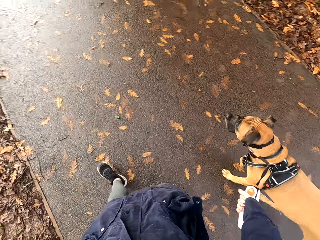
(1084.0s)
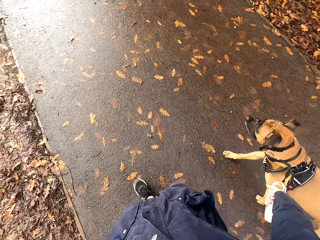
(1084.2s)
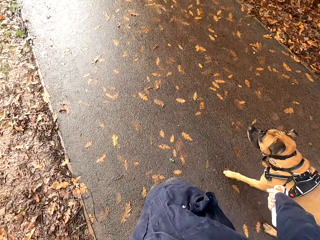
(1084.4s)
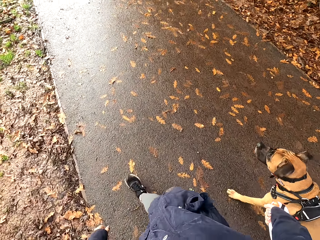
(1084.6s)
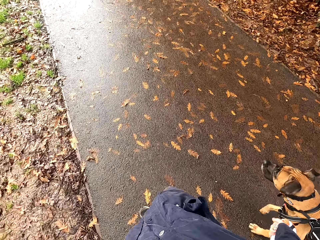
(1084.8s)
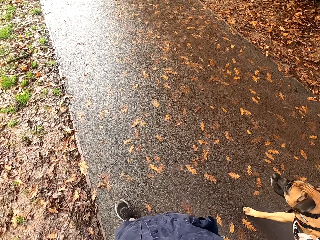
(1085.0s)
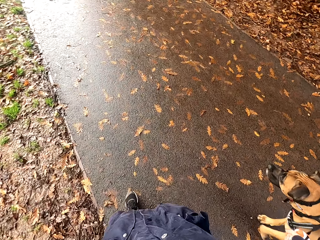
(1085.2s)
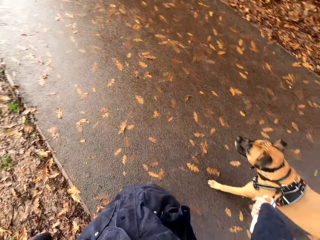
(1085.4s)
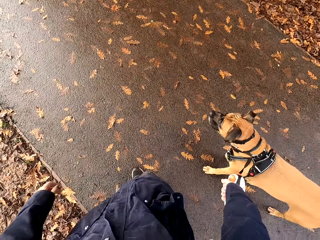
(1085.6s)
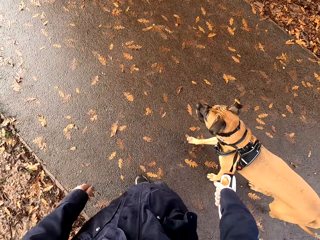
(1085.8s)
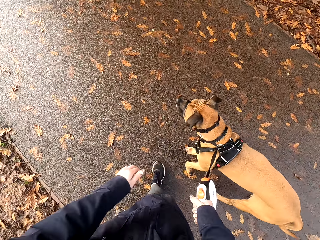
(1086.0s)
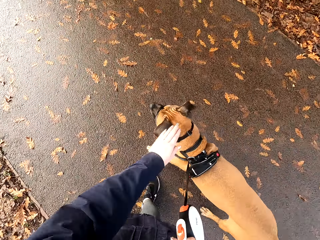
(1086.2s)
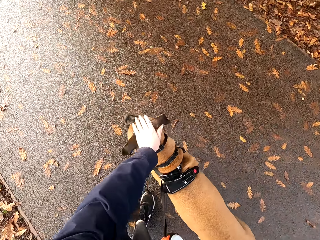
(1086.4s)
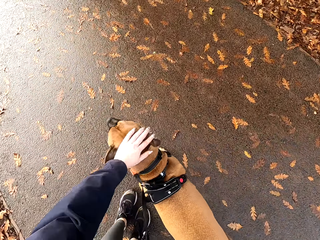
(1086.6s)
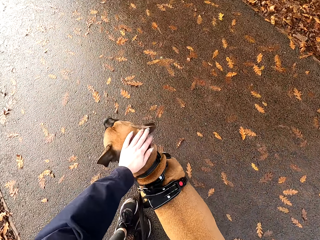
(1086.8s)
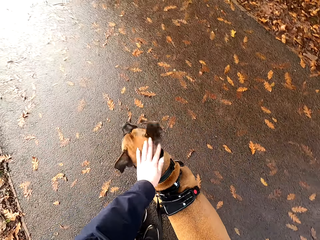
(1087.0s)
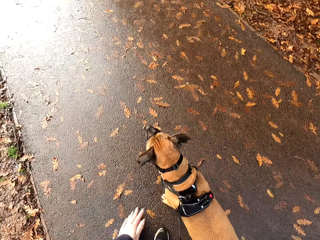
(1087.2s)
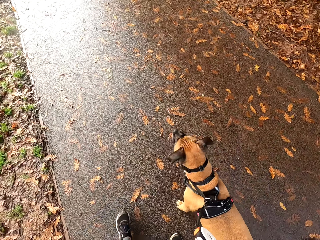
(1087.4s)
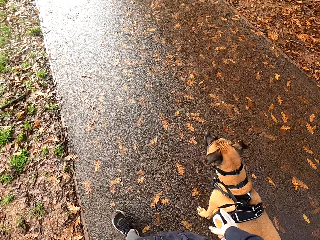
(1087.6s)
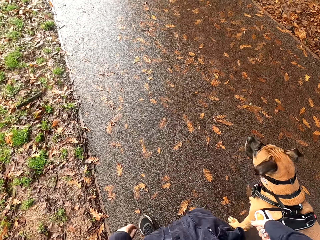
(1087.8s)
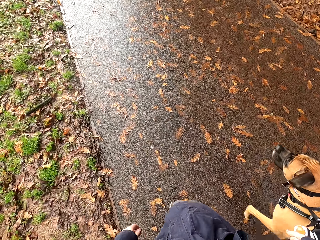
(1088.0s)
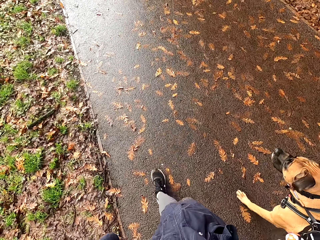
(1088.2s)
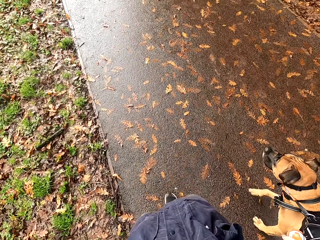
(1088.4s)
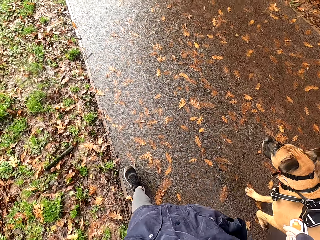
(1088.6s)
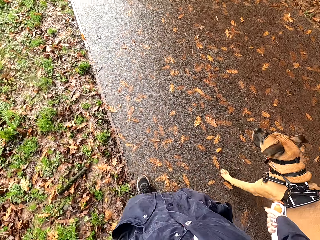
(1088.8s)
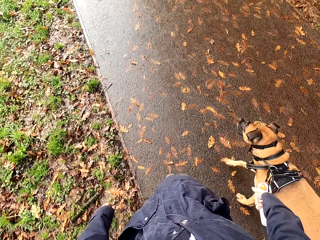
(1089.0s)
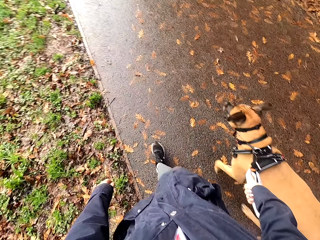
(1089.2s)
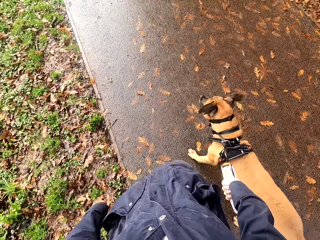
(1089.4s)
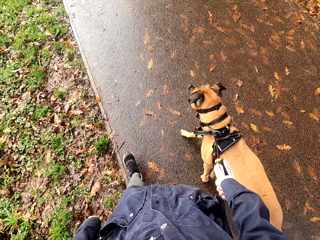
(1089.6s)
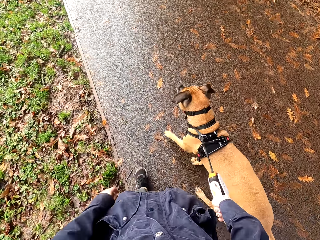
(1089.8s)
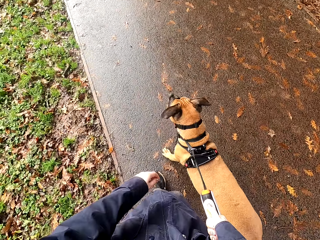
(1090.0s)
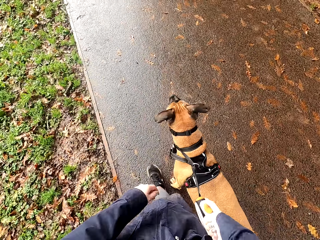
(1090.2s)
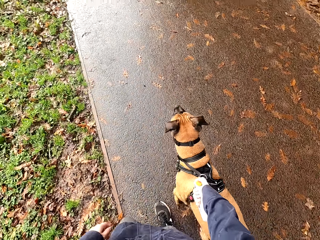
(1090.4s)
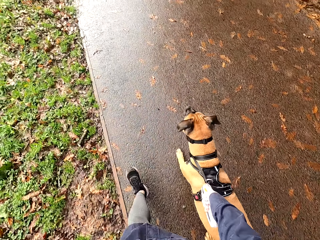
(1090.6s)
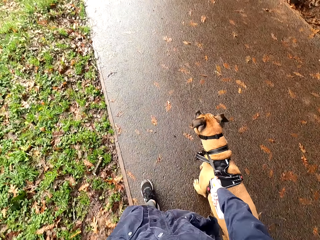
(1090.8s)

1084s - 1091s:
The camera wearer walks on the road. She pats the dog's head with her left hand. She holds the dog. She walks on the road. She extends the belt of the retractable dog lead in her right hand. She retracts the belt of the retractable dog lead in her right hand.

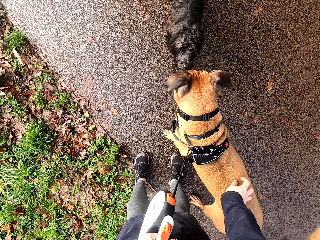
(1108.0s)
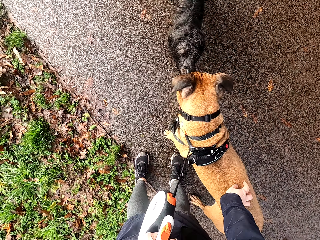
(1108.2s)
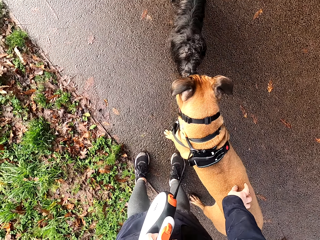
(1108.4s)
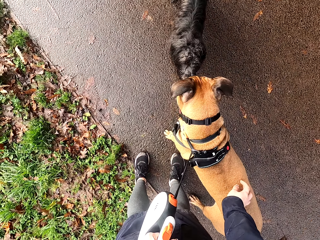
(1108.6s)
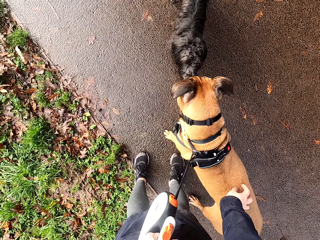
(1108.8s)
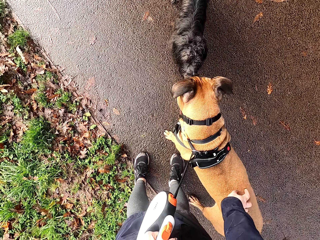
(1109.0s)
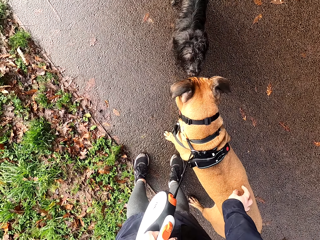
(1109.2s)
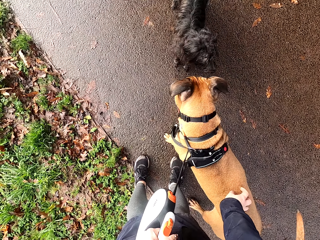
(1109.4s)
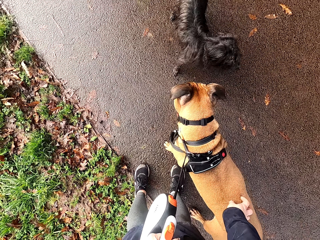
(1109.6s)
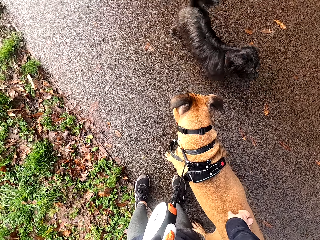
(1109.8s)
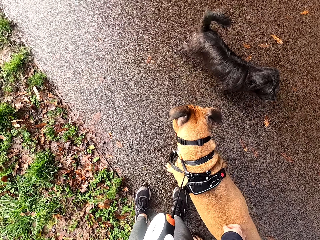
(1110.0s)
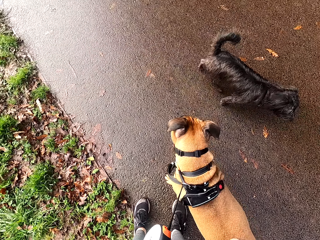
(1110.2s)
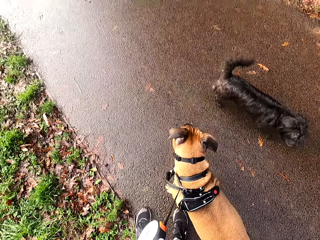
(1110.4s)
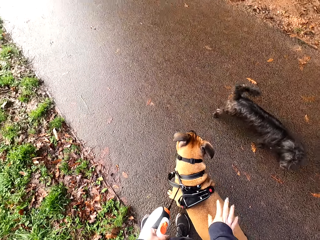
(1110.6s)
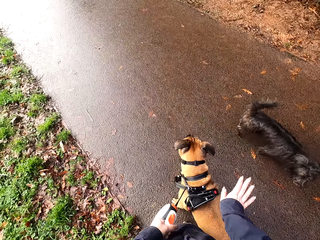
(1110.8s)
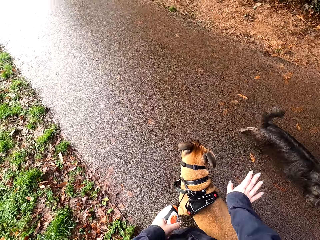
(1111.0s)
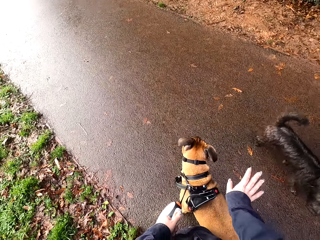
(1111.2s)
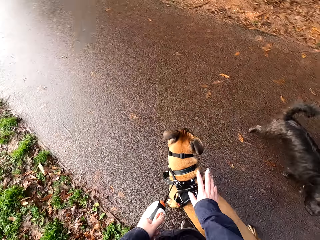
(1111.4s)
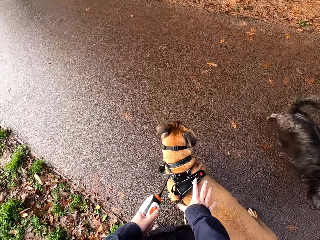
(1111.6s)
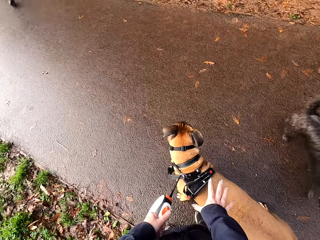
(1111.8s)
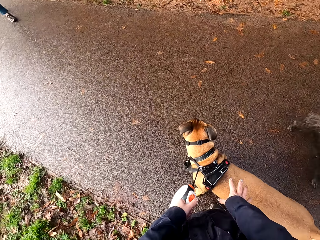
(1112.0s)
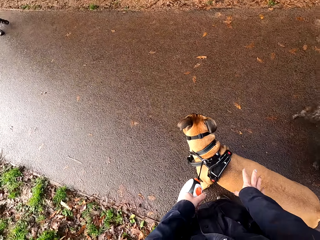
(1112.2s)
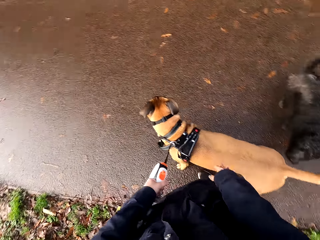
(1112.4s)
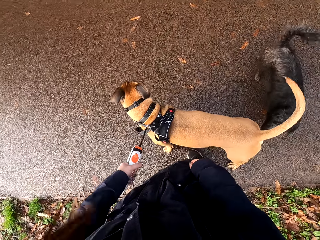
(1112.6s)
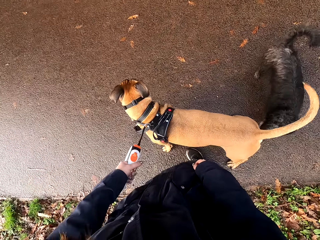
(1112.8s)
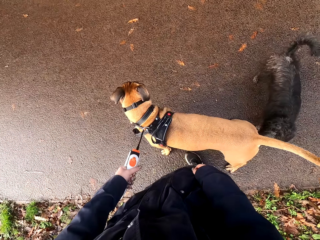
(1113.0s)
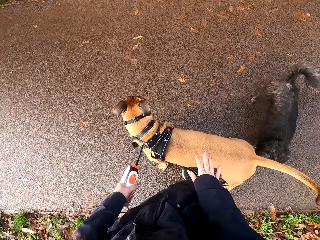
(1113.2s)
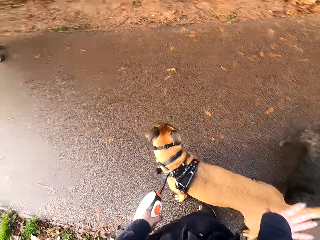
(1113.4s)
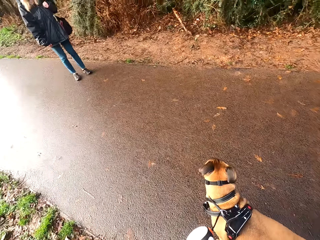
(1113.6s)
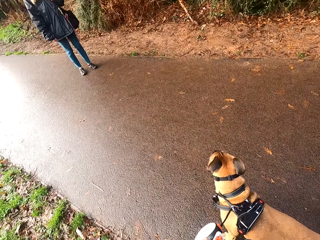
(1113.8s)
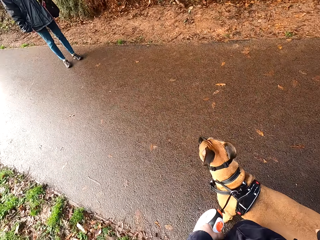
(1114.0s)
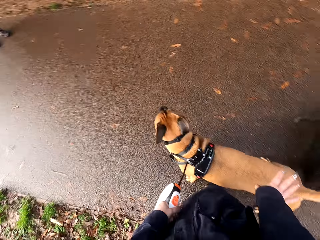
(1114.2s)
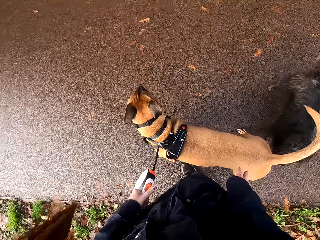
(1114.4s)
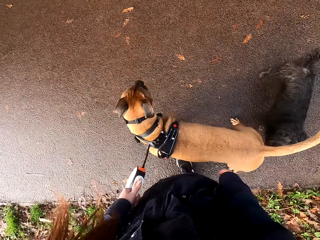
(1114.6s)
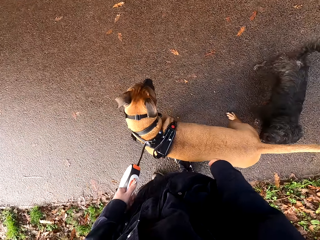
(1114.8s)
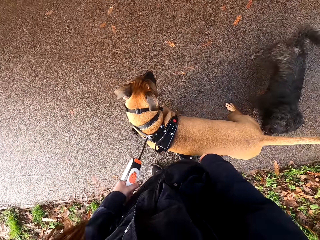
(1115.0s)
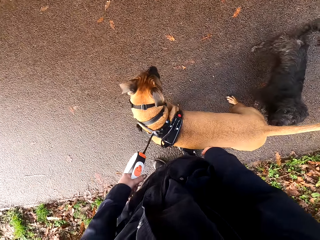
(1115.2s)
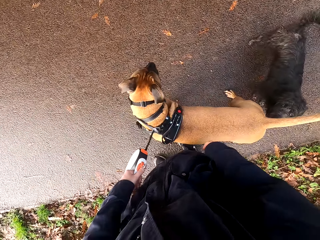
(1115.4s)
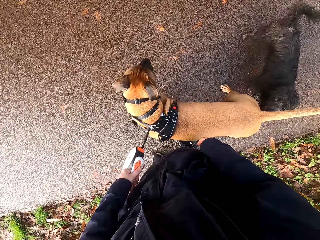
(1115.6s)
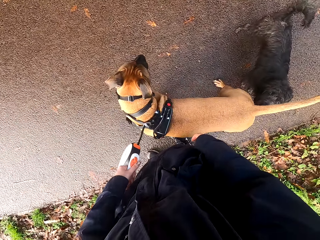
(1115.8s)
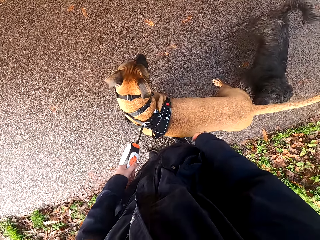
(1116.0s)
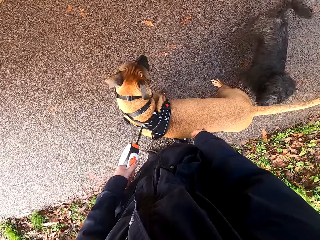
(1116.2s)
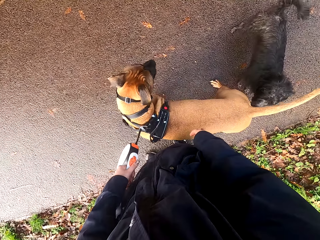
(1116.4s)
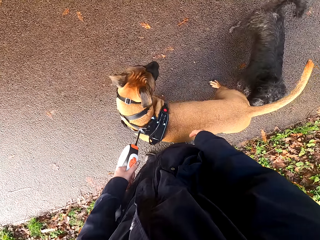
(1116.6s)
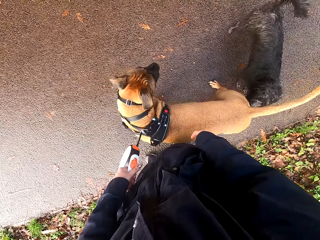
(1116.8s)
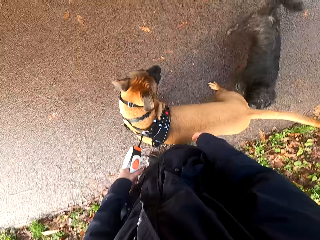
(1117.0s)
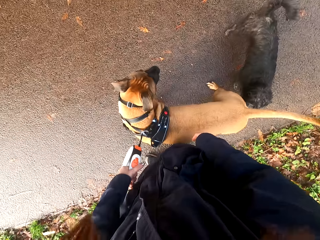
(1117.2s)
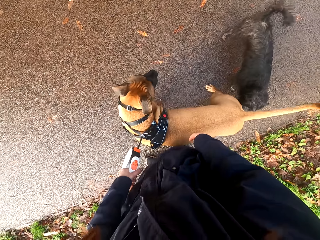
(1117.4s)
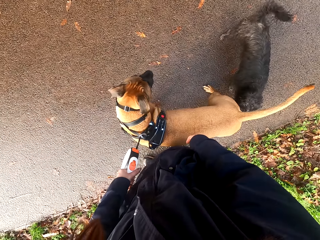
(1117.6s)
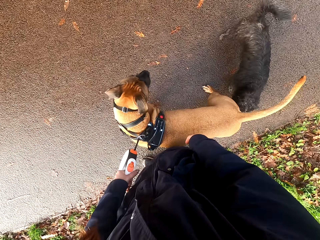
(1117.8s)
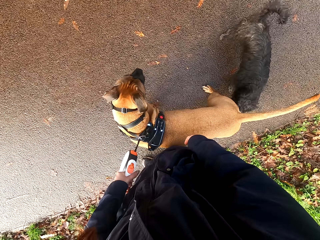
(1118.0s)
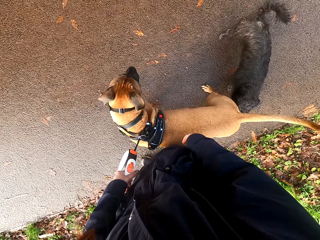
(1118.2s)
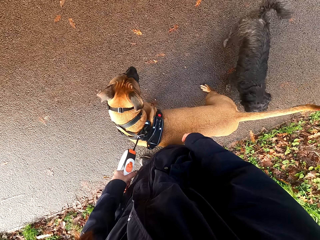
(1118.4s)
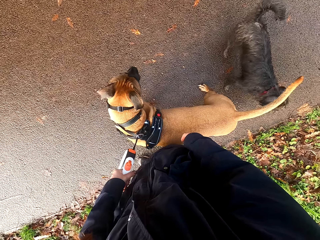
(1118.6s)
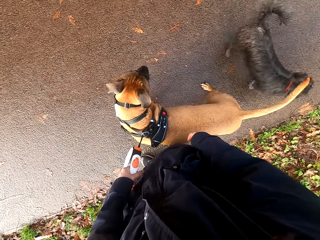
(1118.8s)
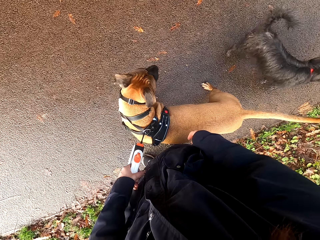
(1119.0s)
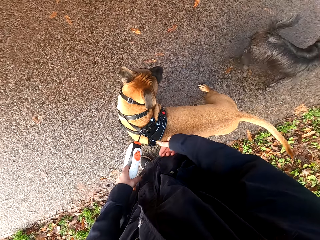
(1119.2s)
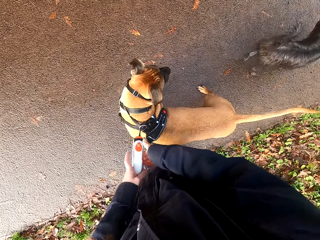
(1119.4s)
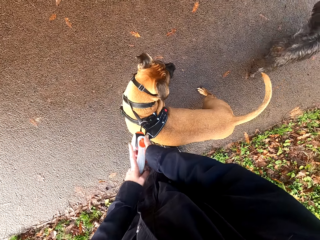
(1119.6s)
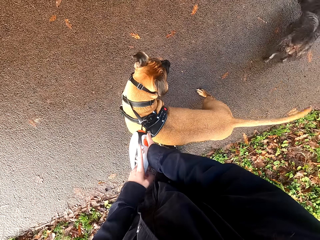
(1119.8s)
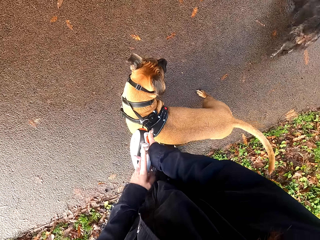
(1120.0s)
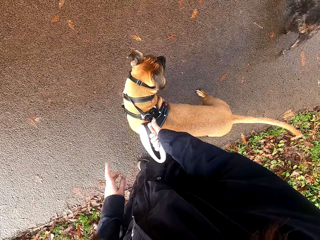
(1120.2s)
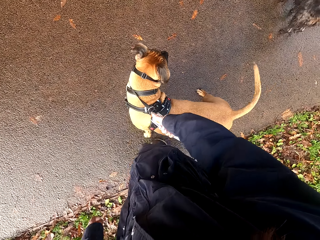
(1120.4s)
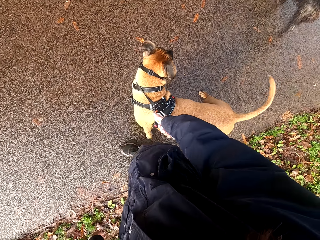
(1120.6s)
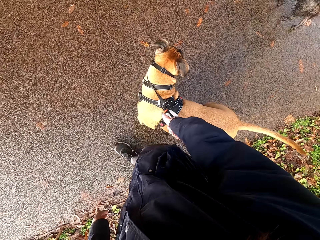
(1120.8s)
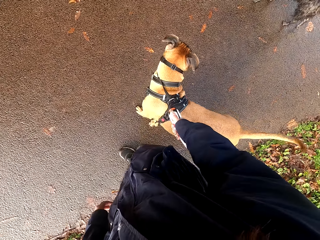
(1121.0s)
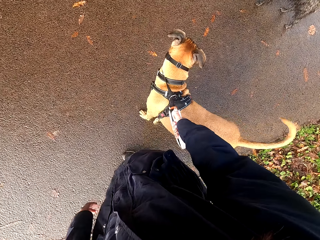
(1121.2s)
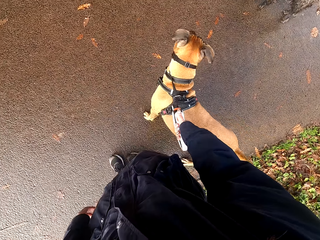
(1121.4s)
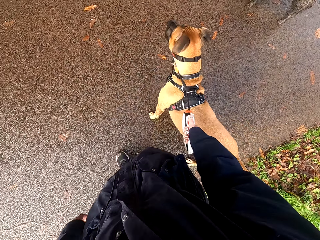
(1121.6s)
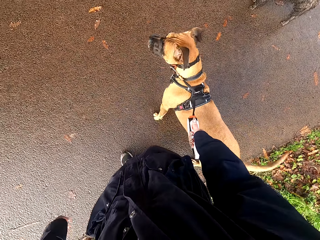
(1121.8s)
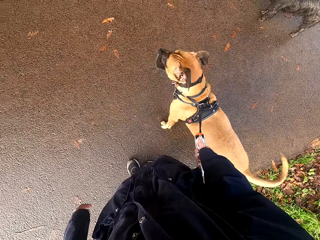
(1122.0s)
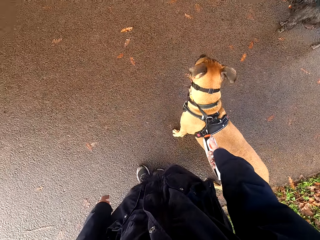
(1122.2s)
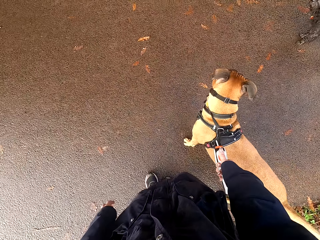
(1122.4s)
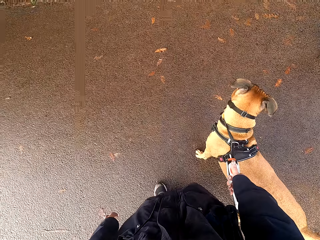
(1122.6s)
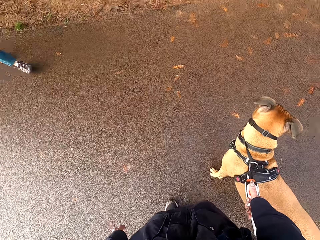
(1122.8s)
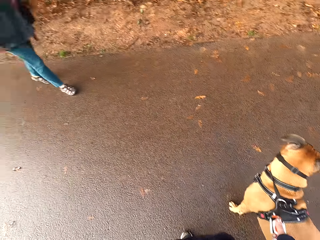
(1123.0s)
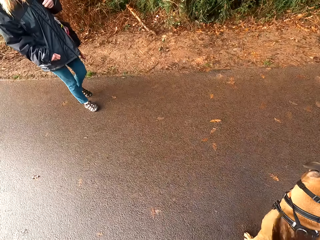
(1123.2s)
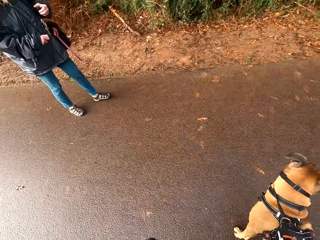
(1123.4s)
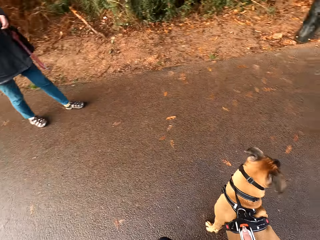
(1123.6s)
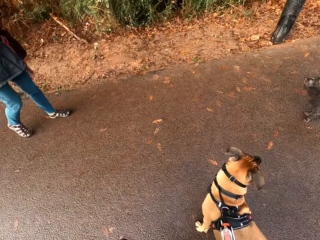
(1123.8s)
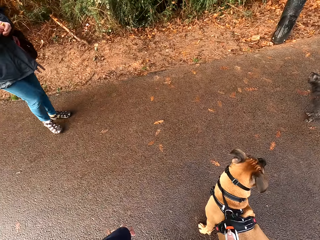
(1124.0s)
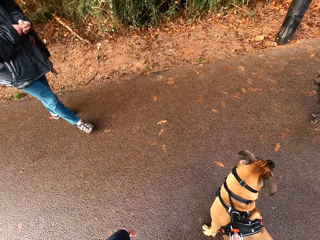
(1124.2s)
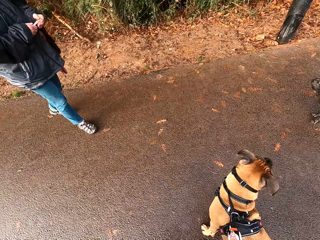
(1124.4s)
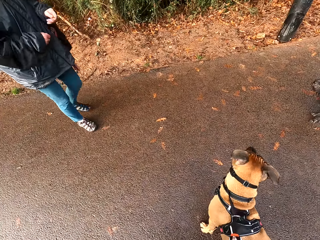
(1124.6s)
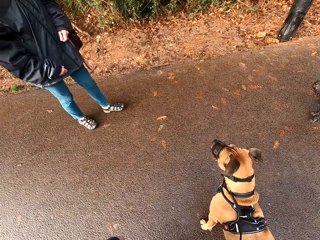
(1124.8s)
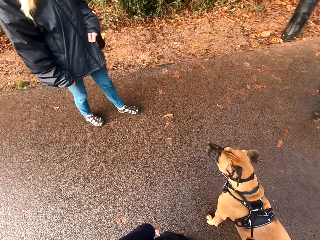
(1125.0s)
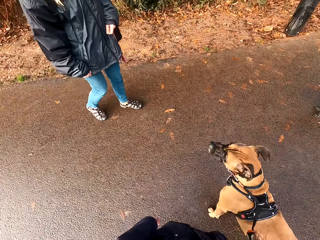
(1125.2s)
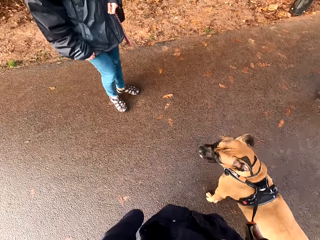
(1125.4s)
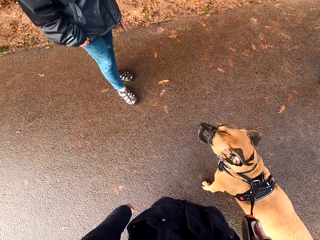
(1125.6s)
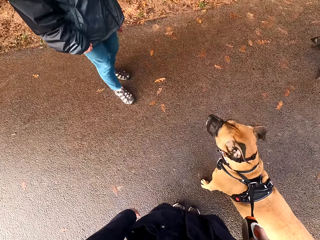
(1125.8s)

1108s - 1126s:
The camera wearer talks with a woman. They look around. The woman responds to the camera wearer. The camera wearer exchanges the leash from the left hand to the right hand. They converse with the woman.
